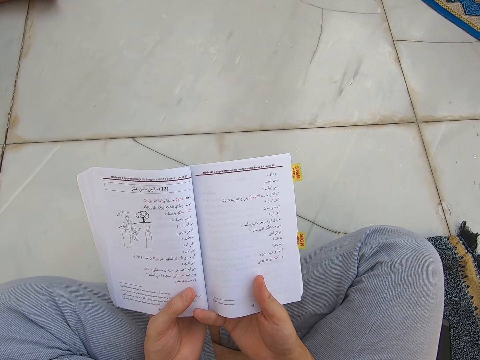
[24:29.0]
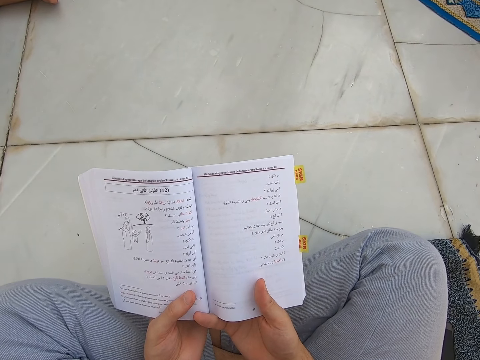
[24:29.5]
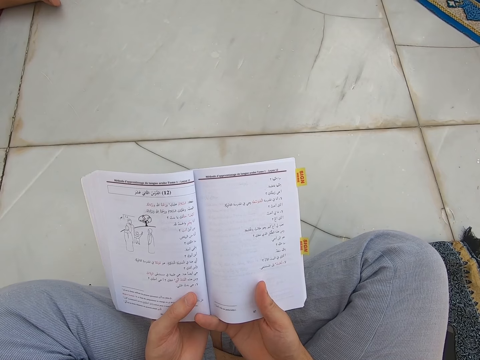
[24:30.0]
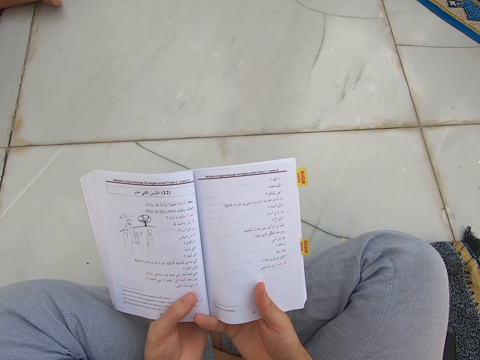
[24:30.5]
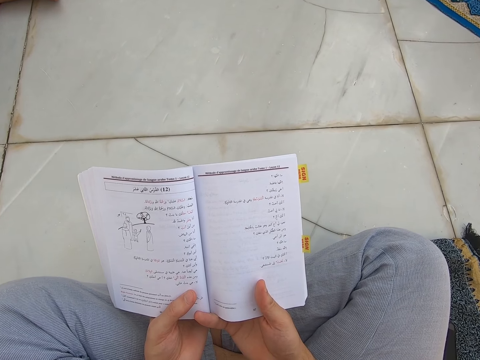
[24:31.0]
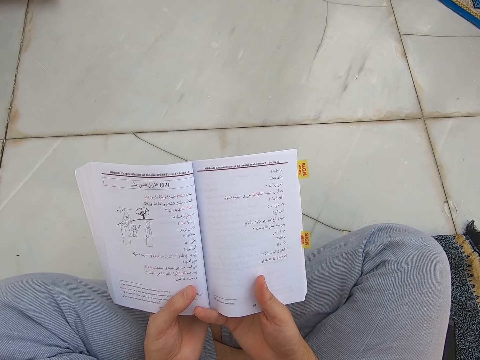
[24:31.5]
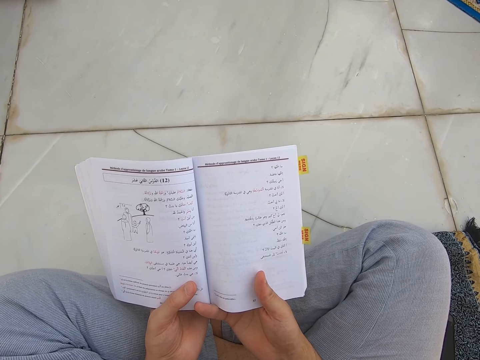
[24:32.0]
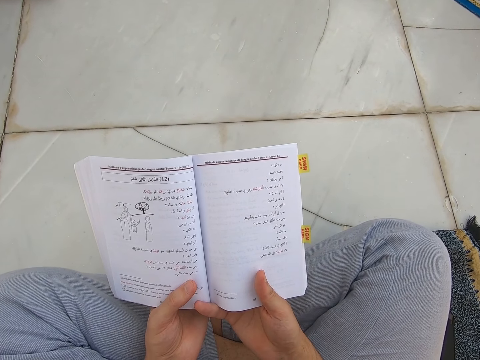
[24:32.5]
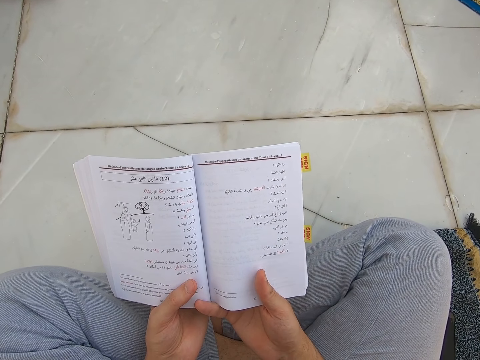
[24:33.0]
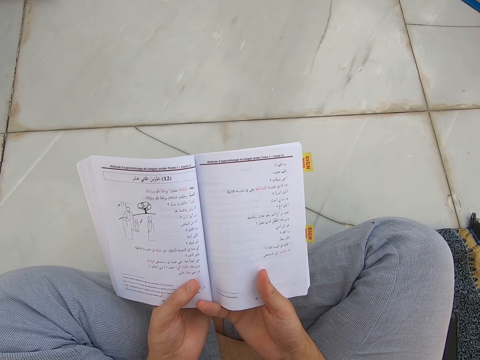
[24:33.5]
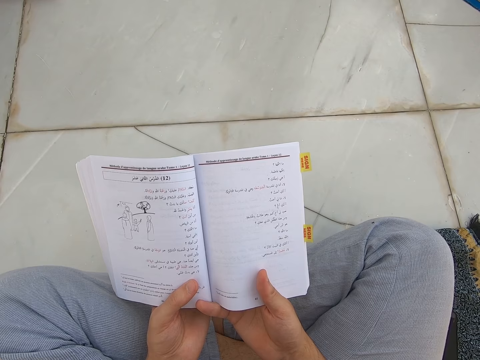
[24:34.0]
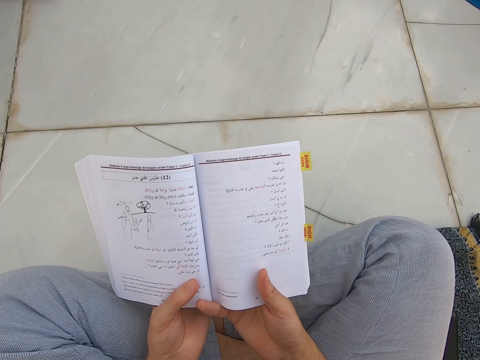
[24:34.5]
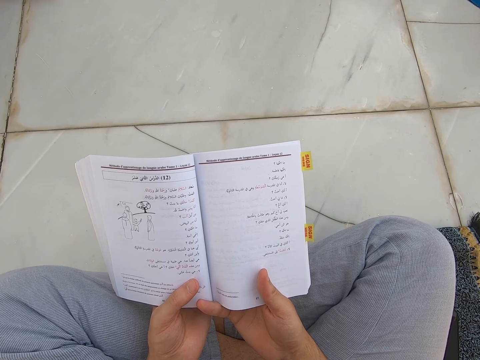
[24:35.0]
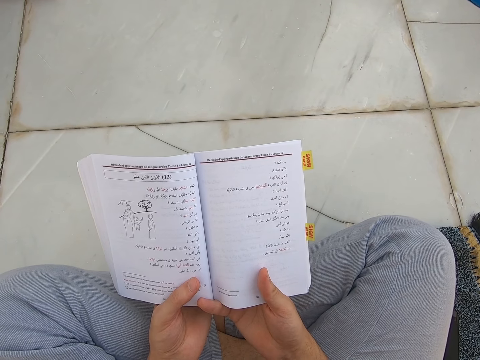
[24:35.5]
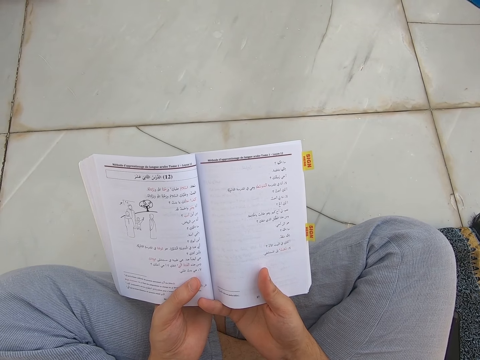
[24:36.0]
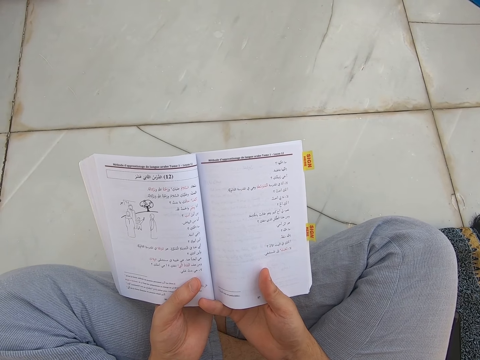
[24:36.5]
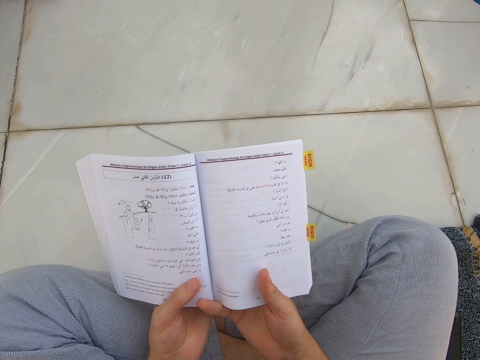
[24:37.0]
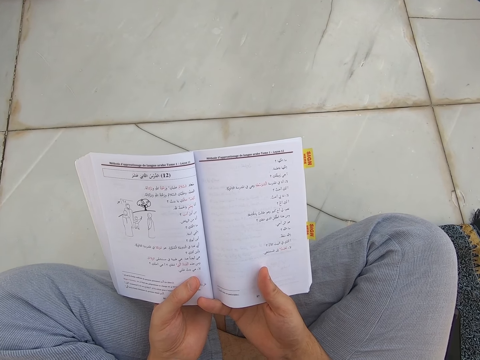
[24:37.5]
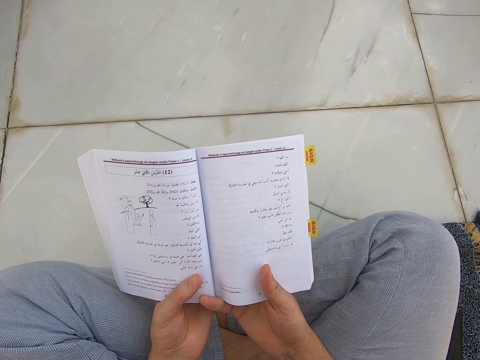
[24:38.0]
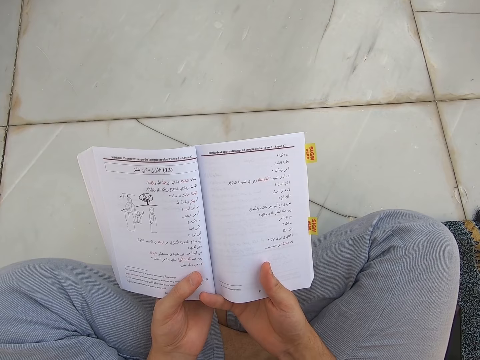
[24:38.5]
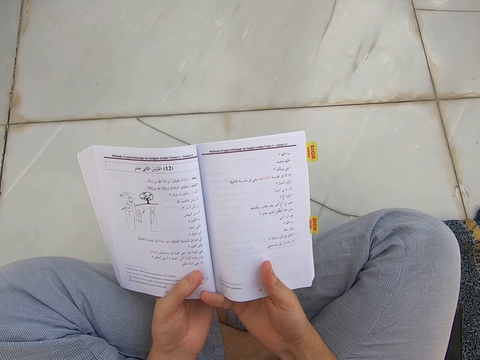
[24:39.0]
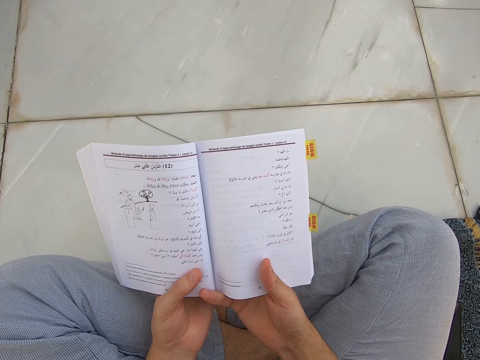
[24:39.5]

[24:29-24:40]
The camera wearer holds the book with both hands.

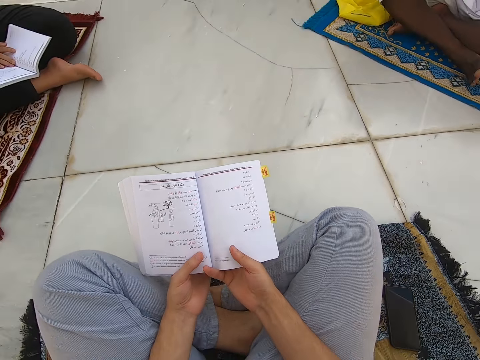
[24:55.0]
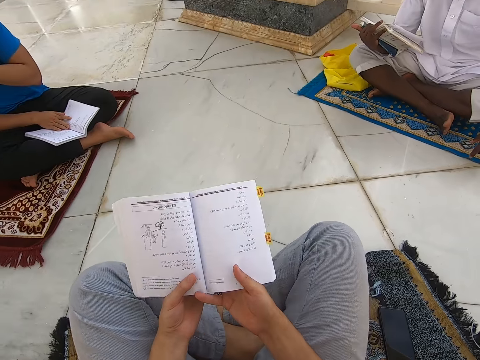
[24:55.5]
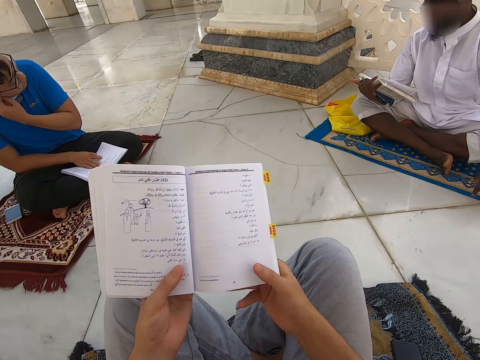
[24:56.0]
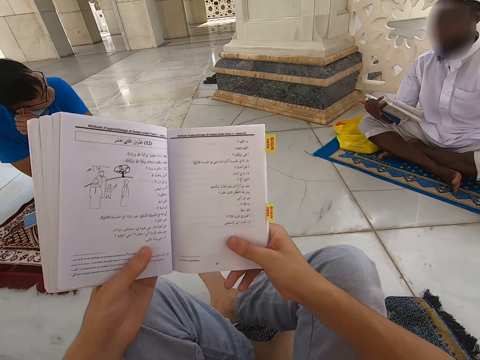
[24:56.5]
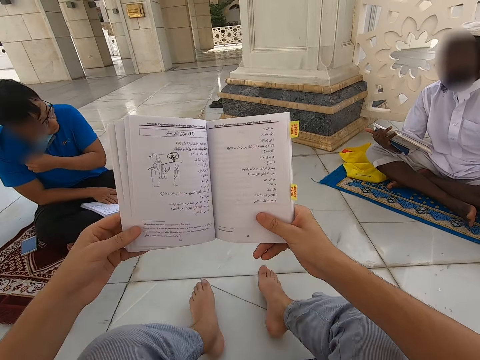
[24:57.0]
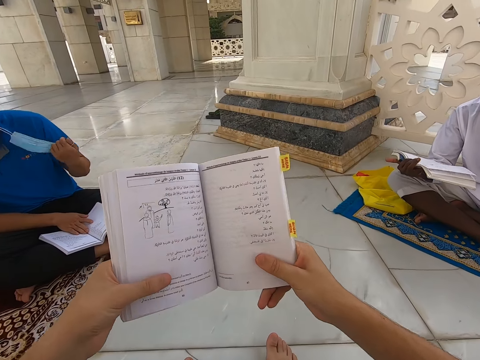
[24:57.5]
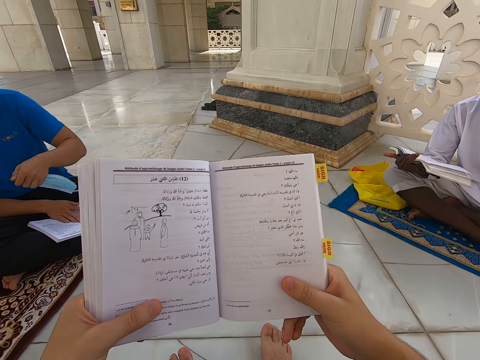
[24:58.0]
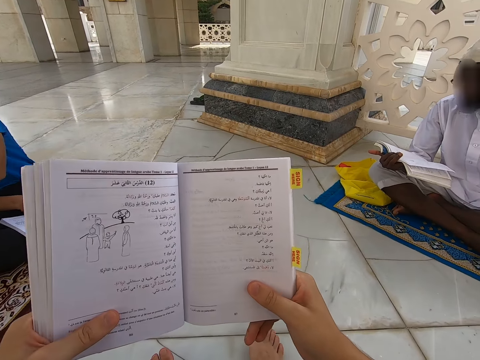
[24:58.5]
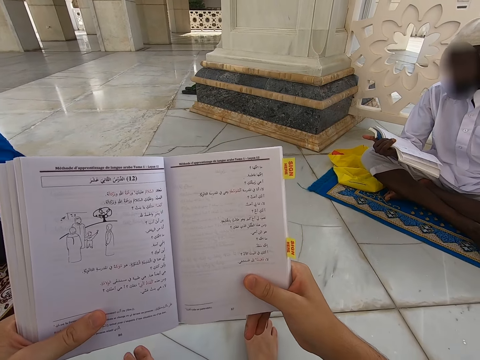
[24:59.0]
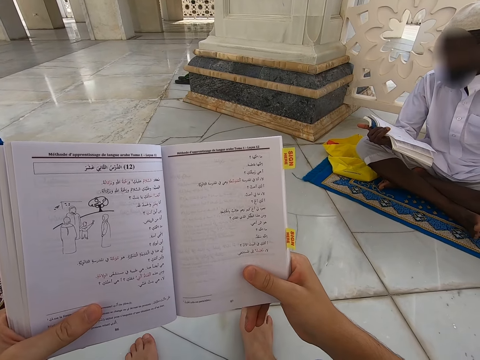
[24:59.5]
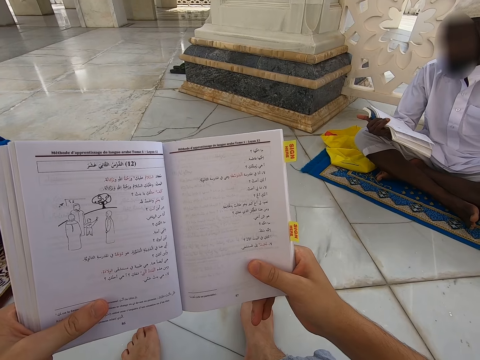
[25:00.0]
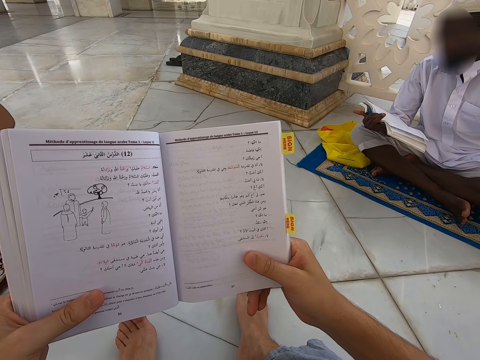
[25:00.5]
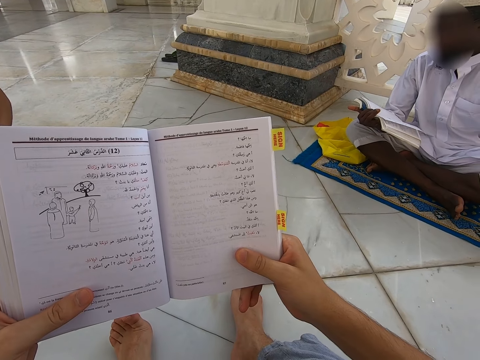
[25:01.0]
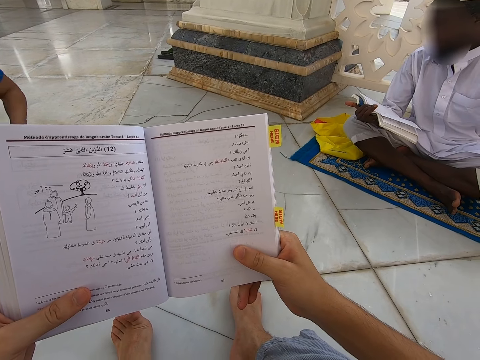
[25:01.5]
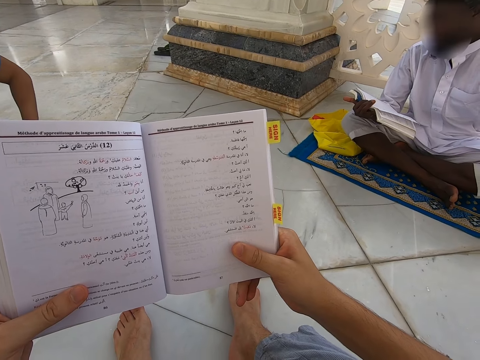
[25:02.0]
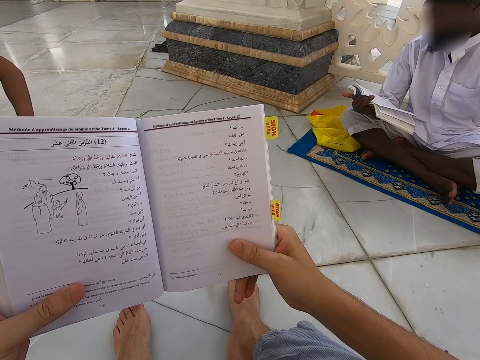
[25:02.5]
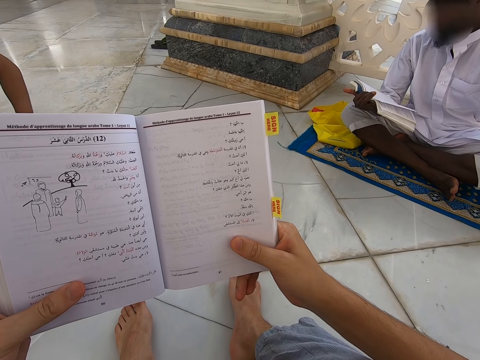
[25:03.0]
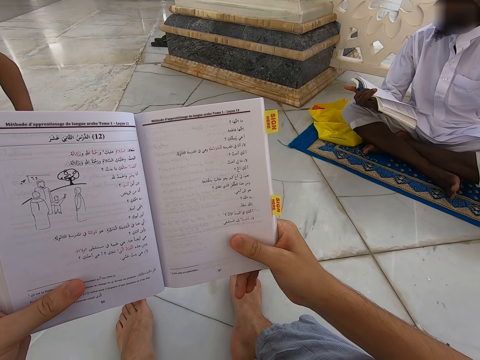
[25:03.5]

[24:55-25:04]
The camera wearer lifts up the leg and reads a book near the face. They stretch the legs.

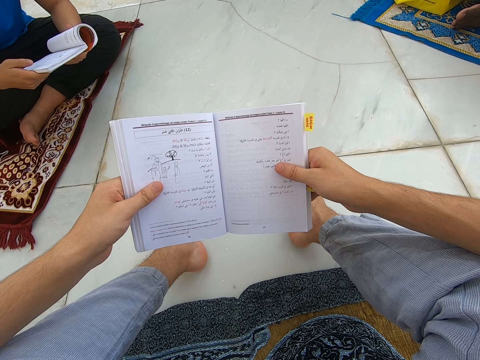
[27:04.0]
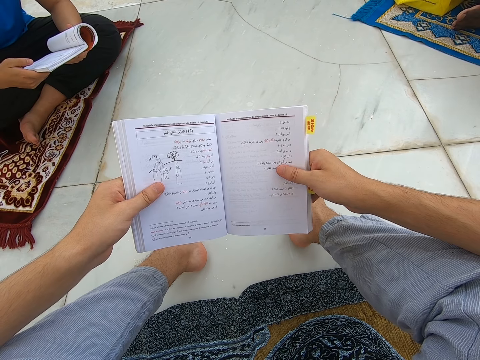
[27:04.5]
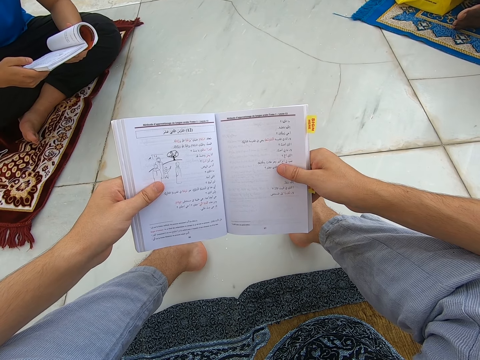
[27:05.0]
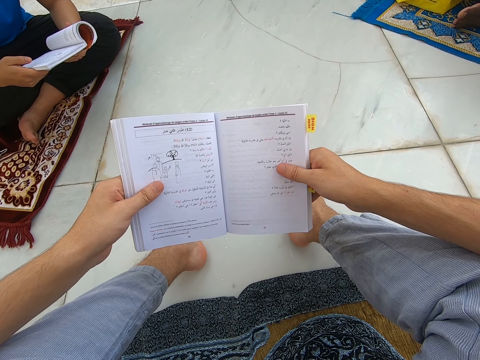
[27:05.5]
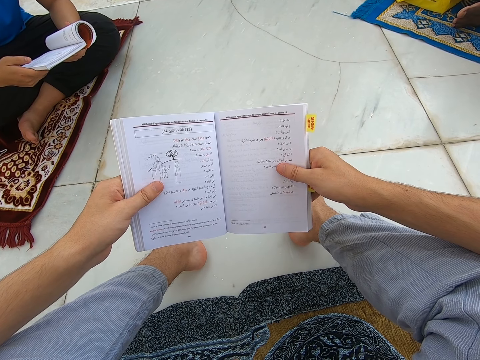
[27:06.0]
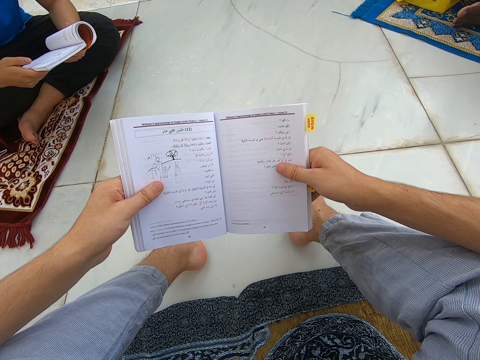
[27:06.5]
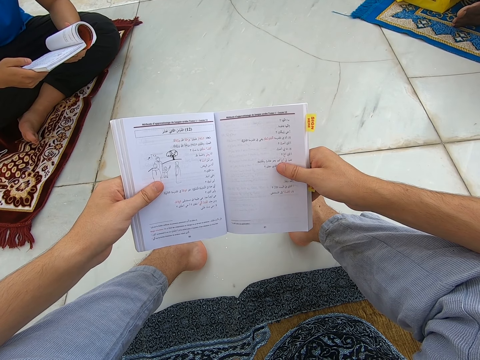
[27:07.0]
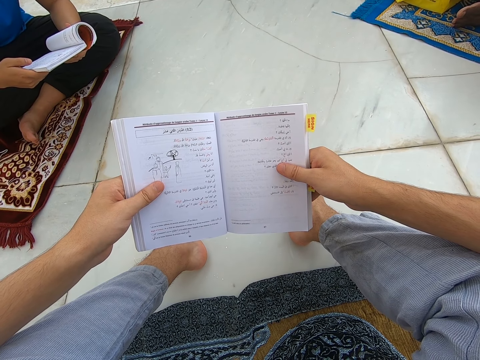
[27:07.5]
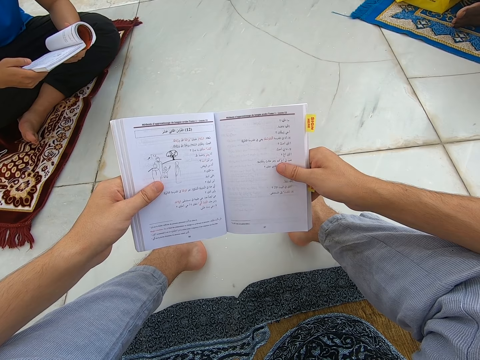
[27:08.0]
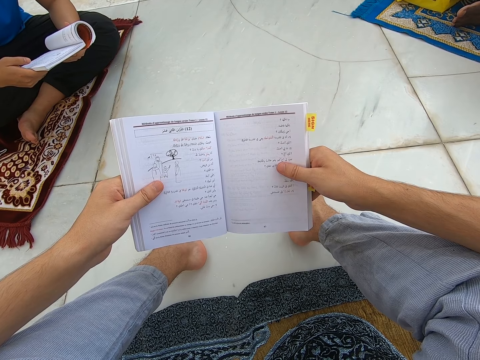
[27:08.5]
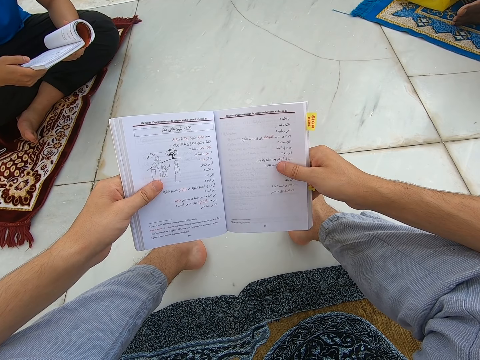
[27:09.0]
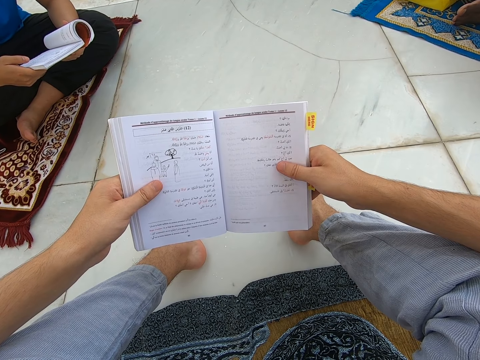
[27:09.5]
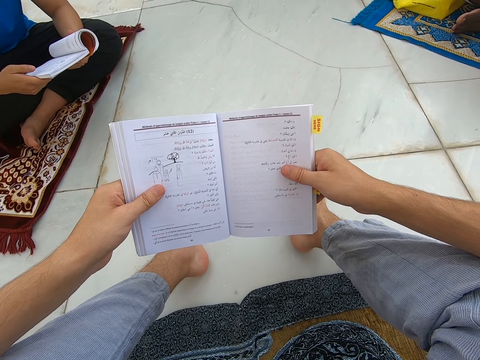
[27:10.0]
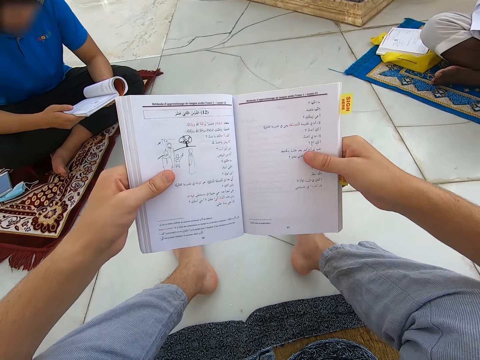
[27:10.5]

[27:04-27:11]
The camera wearer reads the book.
